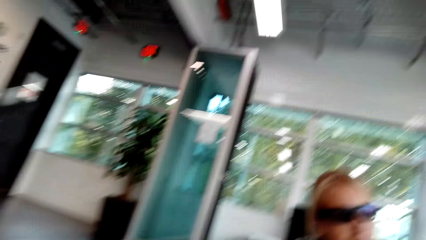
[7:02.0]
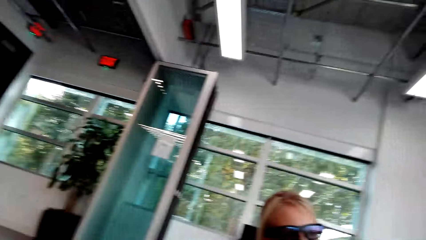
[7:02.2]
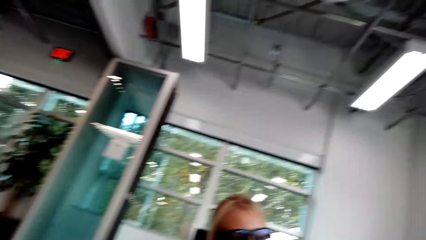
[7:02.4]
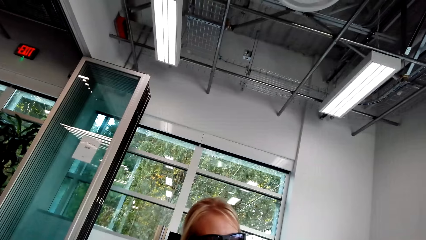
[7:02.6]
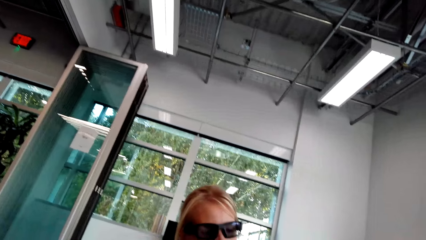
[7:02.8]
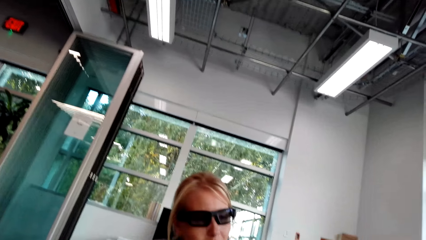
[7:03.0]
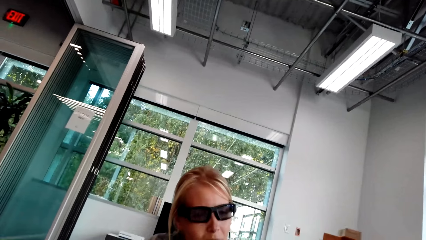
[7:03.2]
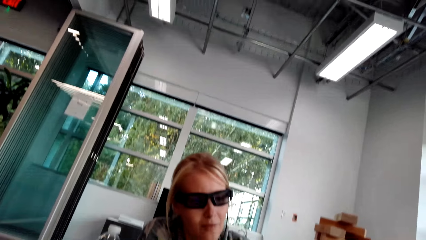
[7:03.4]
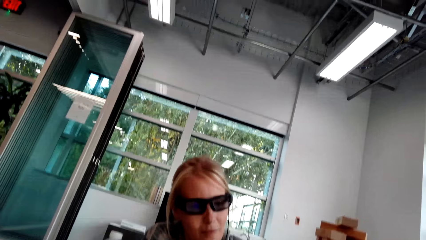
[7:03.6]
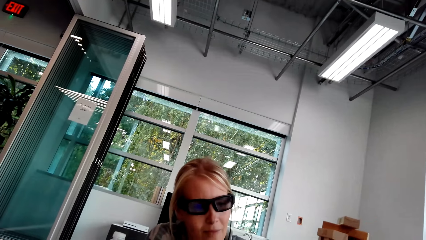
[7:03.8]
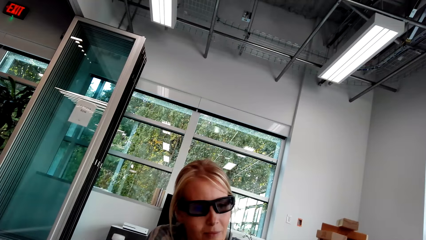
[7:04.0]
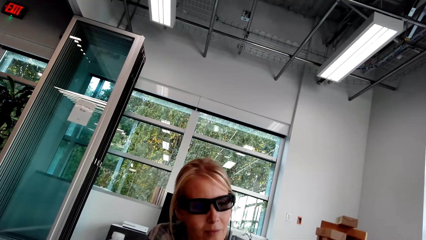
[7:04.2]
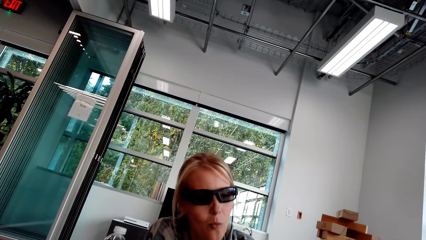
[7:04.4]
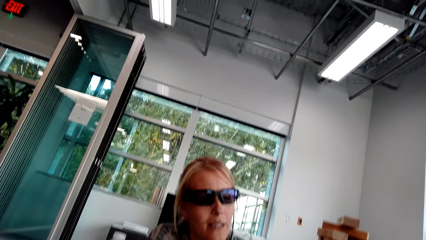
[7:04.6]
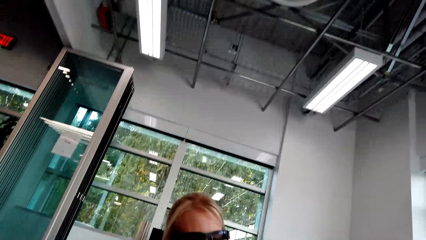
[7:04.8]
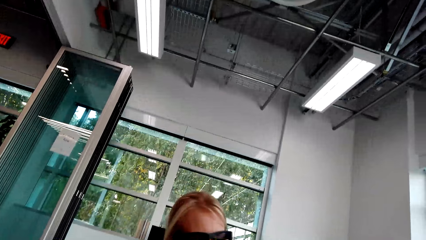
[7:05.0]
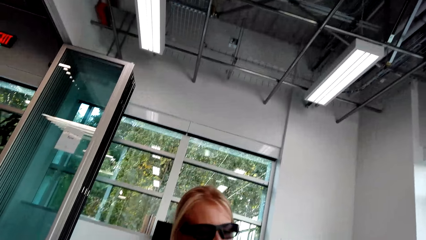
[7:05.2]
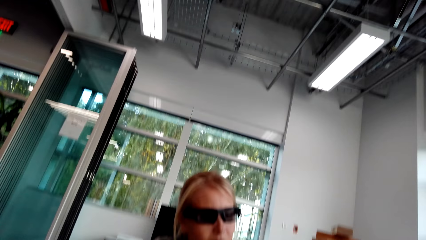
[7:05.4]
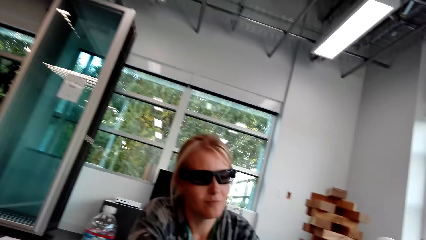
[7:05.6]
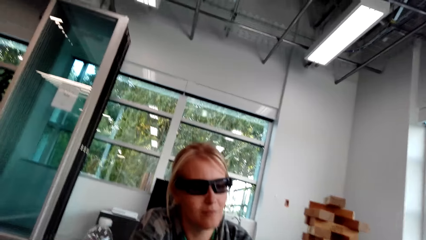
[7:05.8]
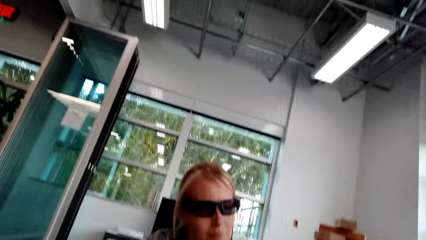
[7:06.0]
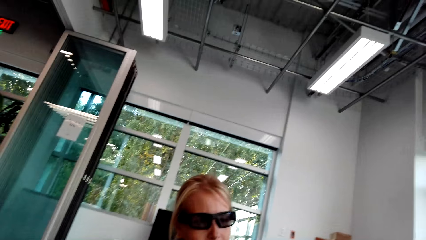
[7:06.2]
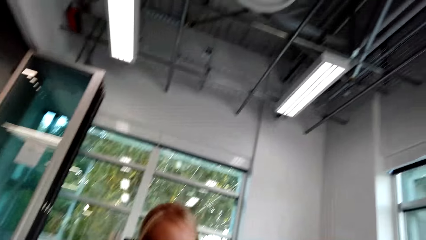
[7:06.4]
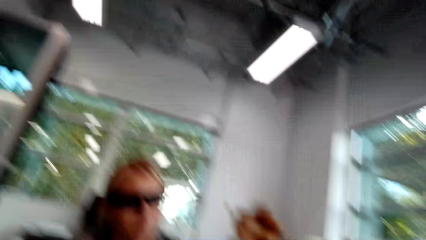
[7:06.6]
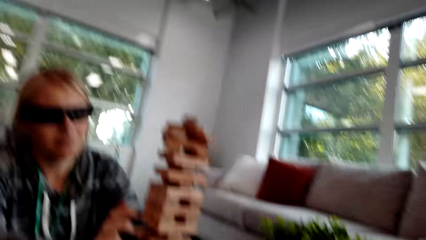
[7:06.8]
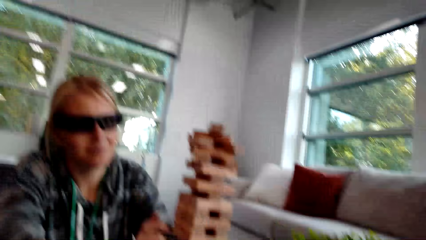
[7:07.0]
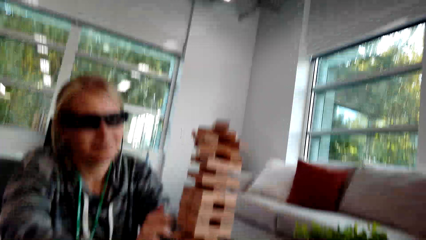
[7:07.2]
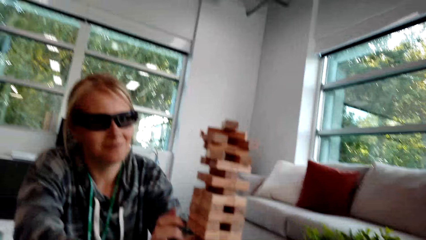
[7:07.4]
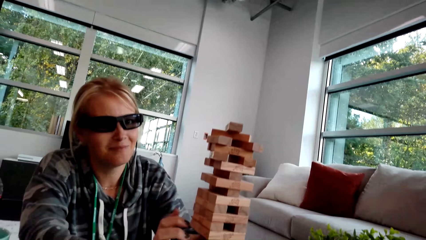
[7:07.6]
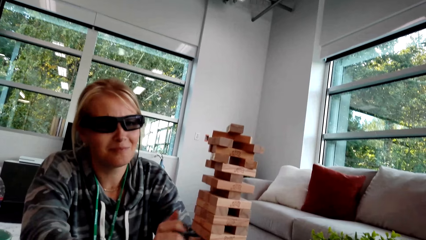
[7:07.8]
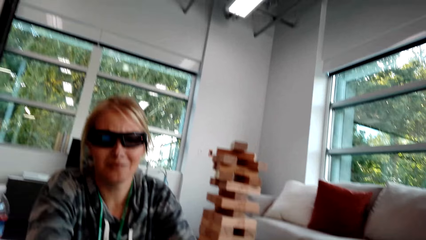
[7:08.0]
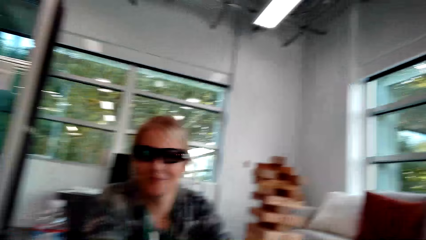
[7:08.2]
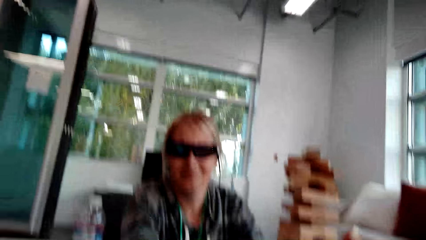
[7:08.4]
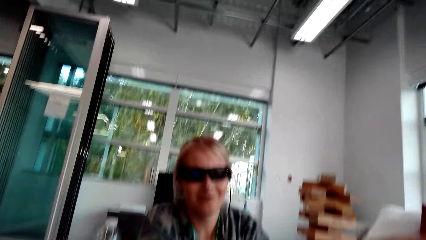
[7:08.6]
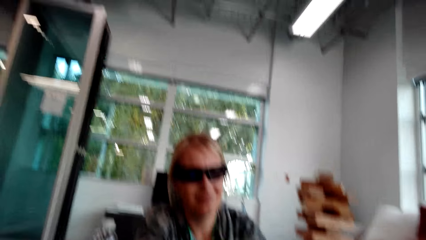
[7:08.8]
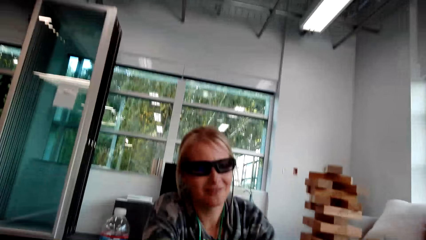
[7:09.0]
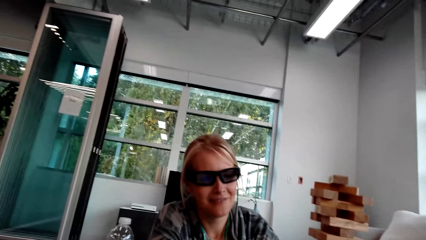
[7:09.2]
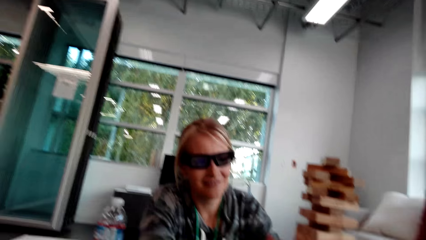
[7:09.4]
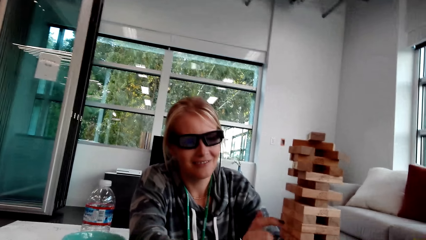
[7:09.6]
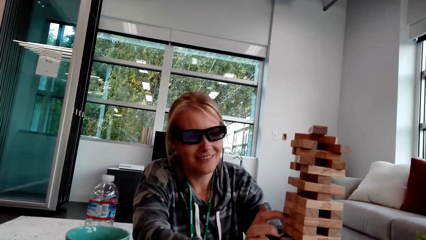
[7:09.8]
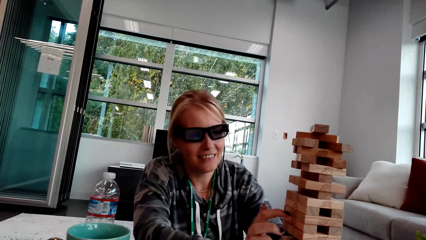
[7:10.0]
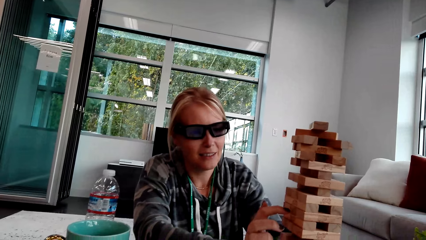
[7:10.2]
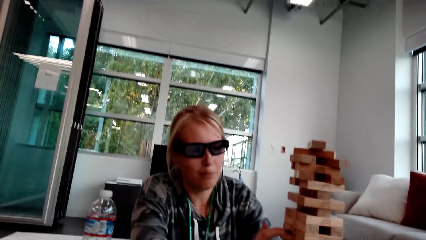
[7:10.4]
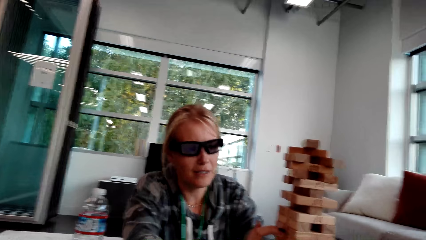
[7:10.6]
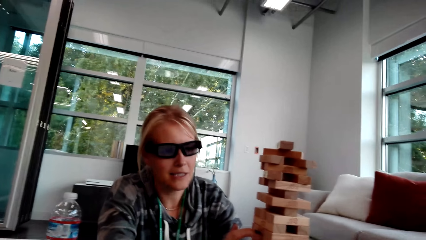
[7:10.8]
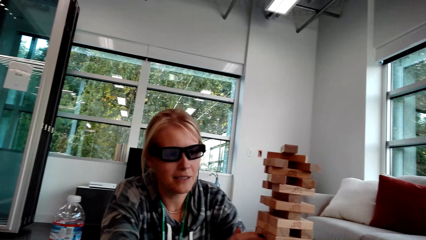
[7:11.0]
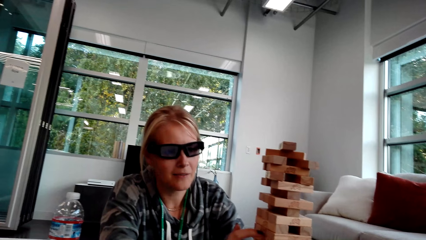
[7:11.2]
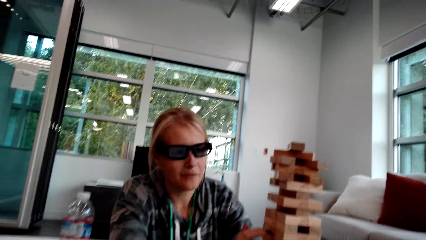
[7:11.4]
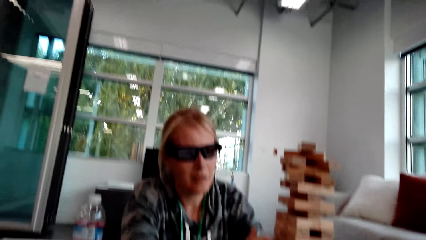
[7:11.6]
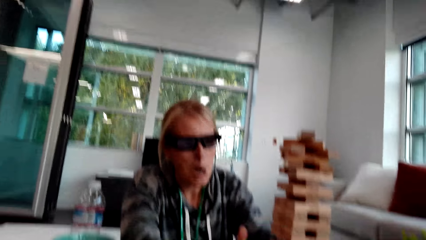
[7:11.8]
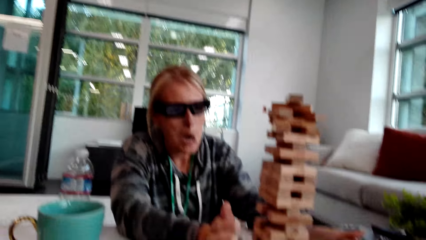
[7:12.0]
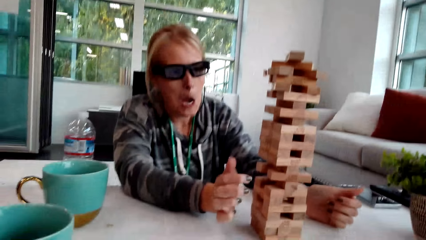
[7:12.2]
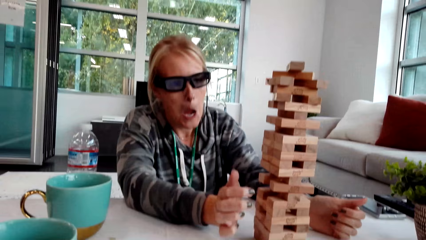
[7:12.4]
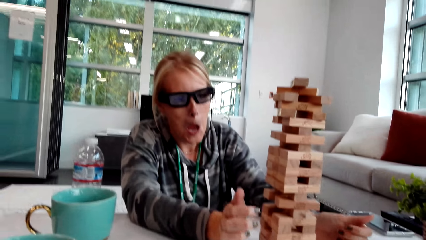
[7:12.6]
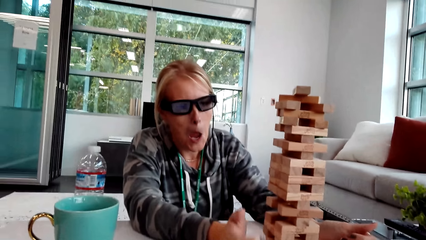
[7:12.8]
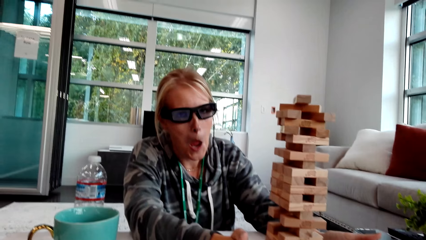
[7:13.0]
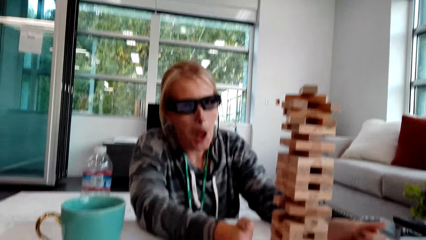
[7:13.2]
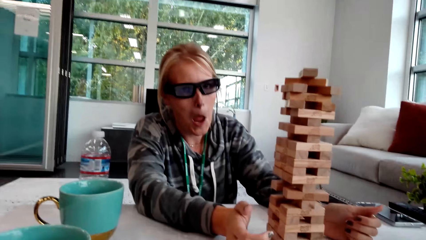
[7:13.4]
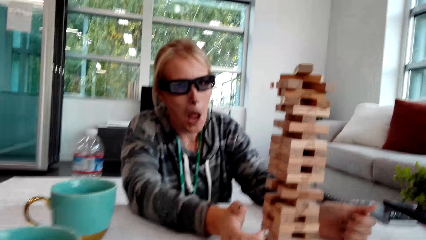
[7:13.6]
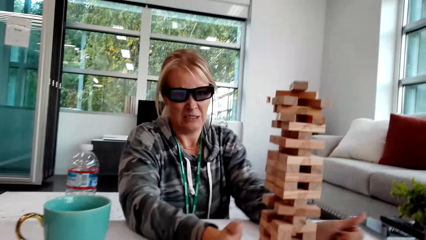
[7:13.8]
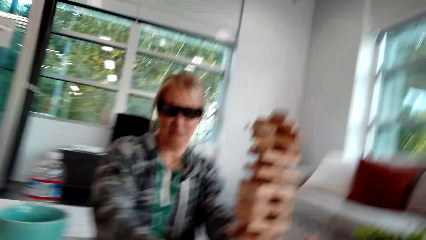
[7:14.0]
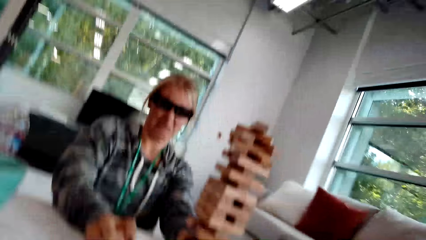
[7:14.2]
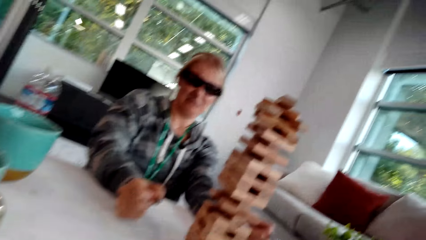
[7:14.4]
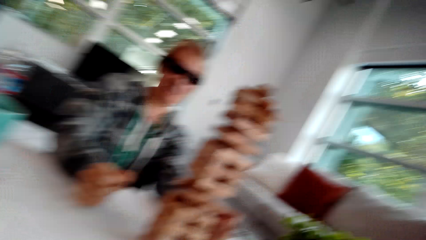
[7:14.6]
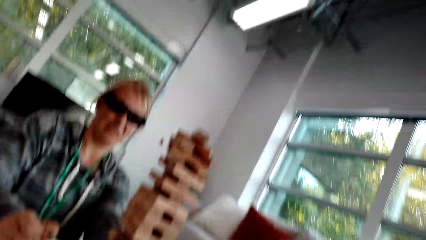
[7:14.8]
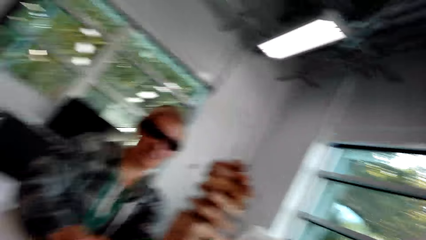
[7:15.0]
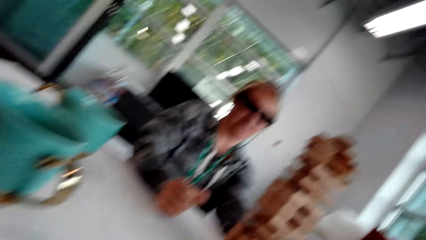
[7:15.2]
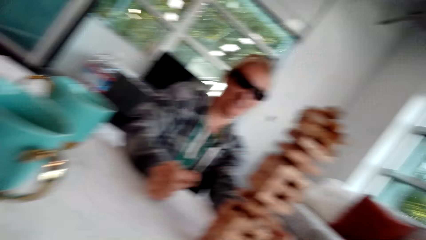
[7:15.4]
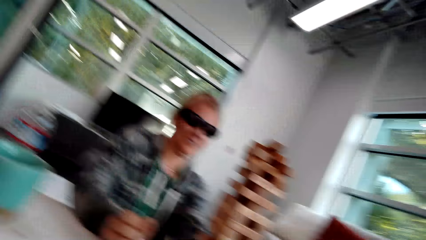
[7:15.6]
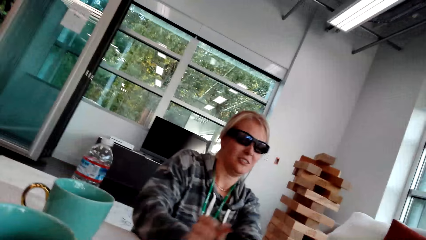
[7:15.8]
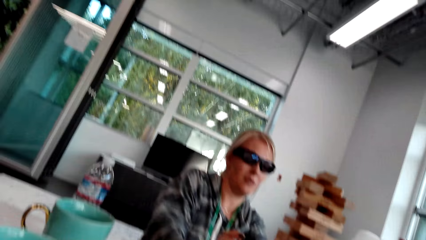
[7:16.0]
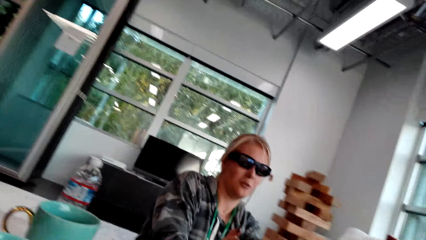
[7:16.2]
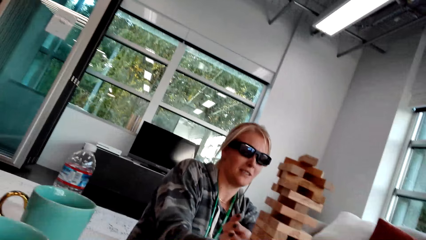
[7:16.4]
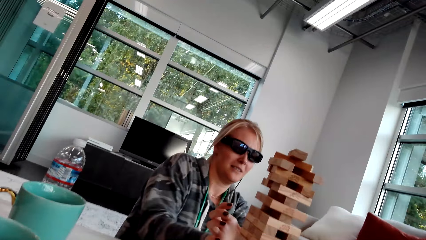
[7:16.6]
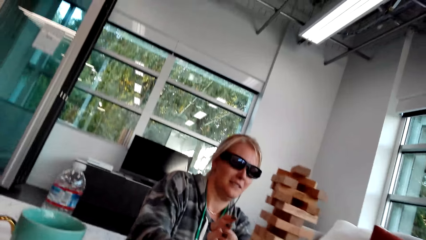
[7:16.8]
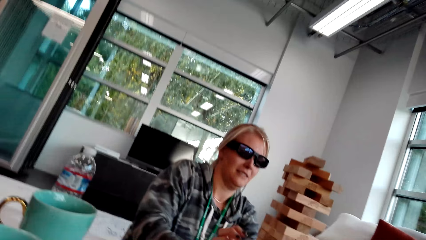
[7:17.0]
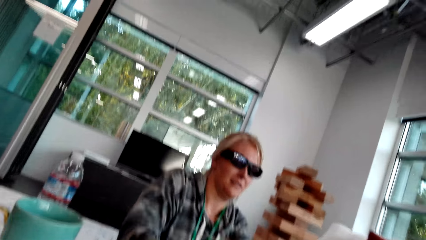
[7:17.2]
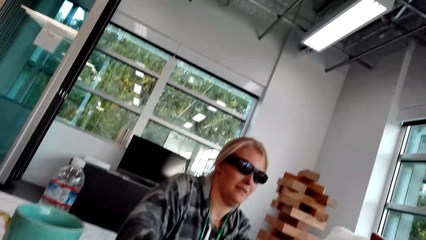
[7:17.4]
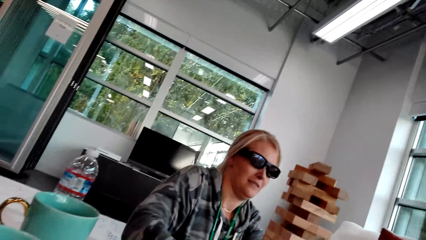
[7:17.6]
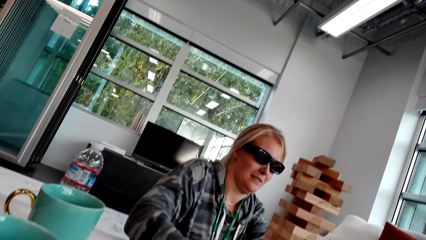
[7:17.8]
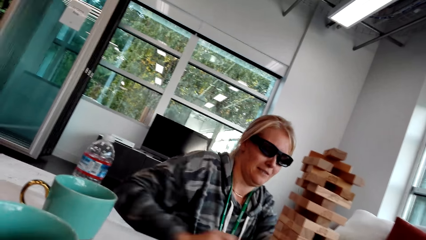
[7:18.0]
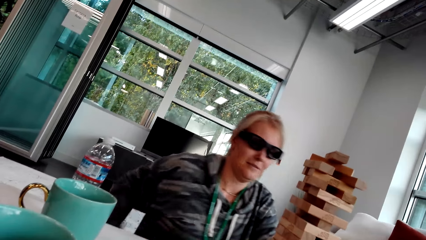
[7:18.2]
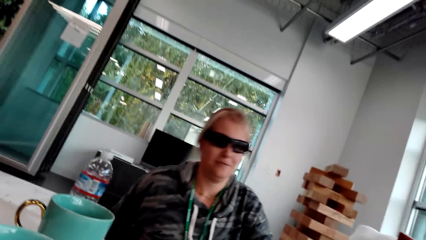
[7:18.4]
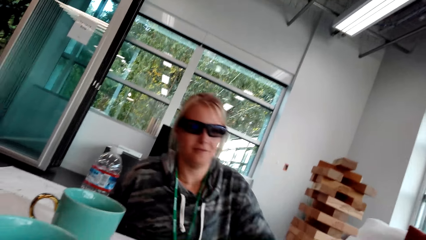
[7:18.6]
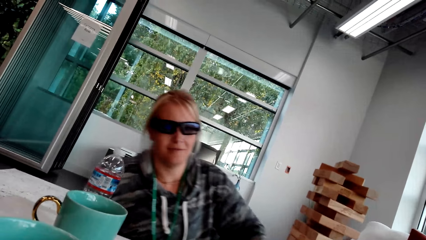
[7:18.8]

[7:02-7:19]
The camera wearer looks around. A woman moves the head and moves the hands.
